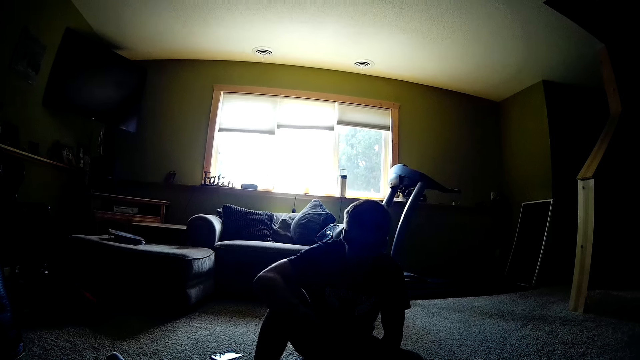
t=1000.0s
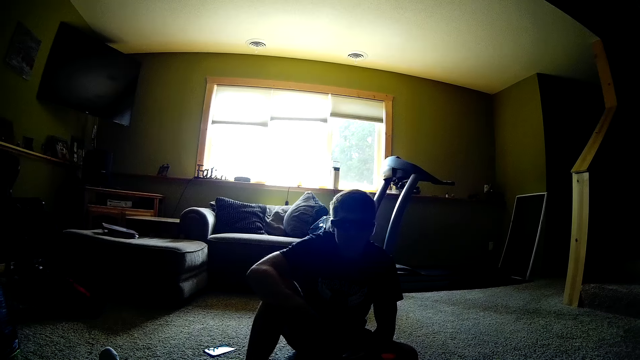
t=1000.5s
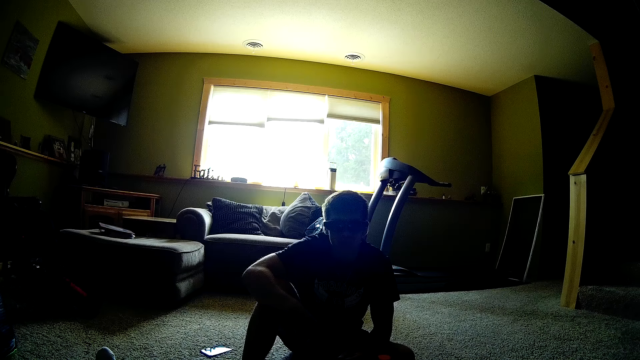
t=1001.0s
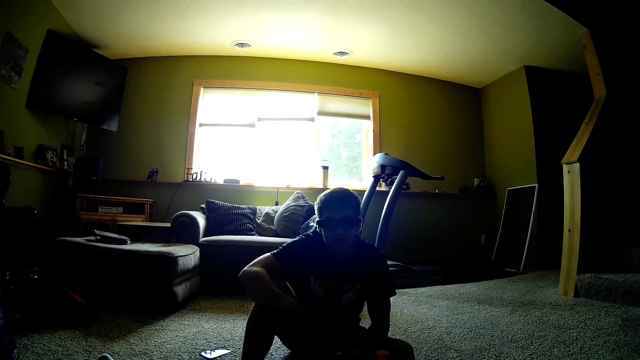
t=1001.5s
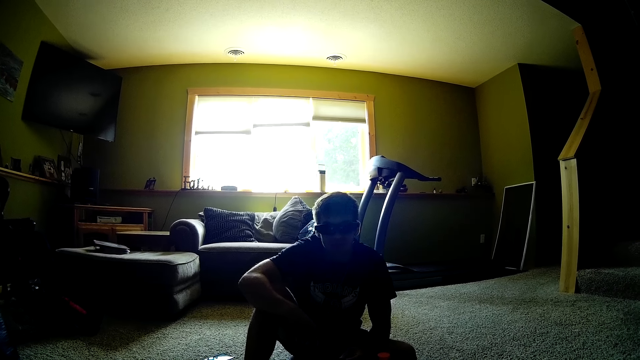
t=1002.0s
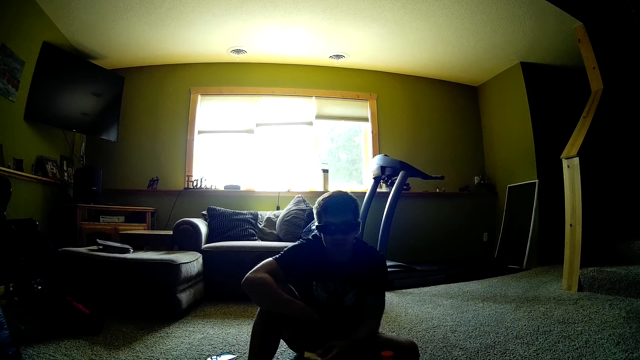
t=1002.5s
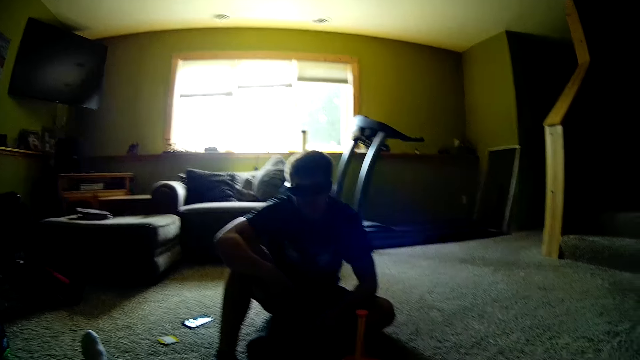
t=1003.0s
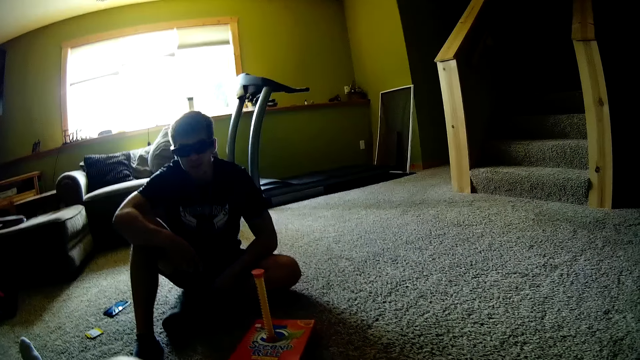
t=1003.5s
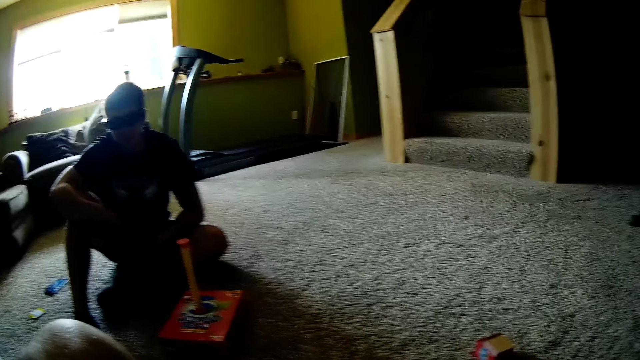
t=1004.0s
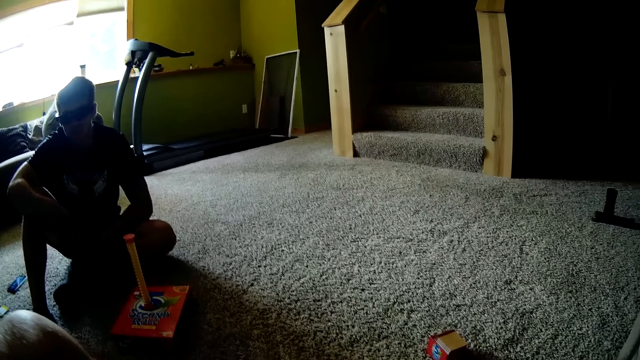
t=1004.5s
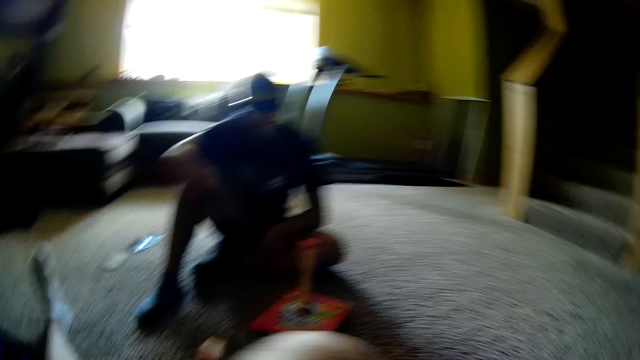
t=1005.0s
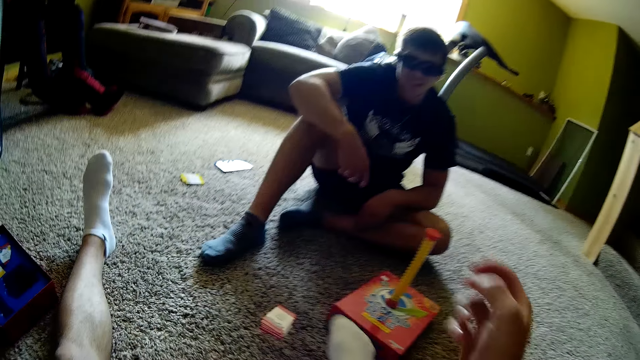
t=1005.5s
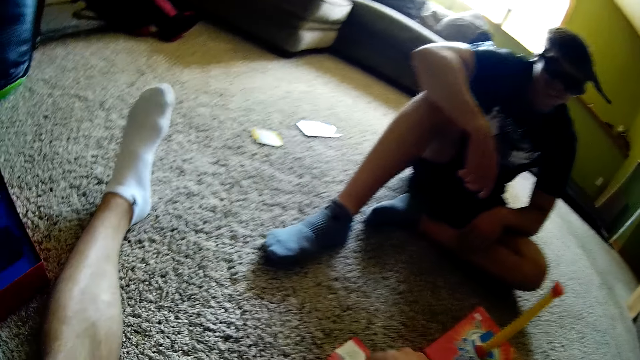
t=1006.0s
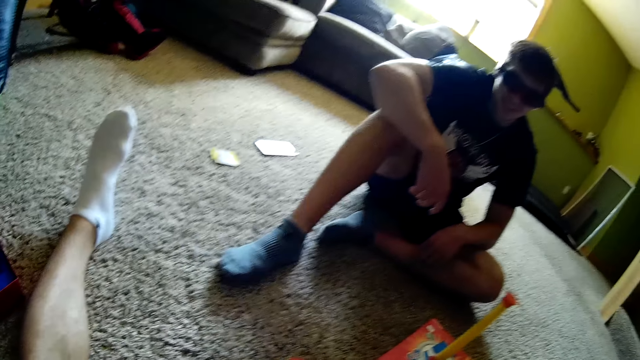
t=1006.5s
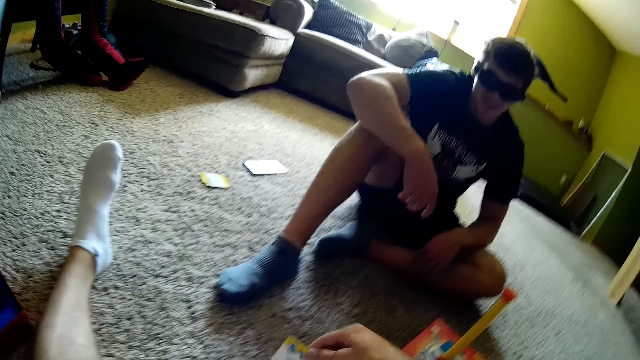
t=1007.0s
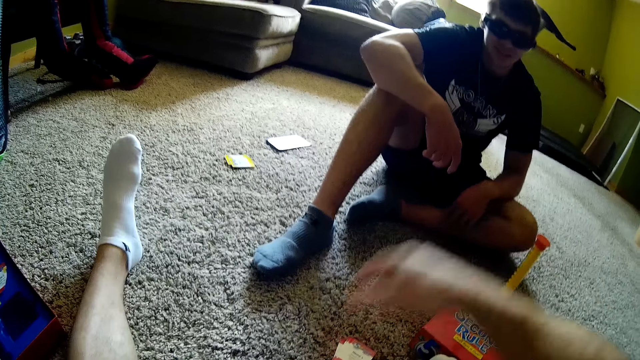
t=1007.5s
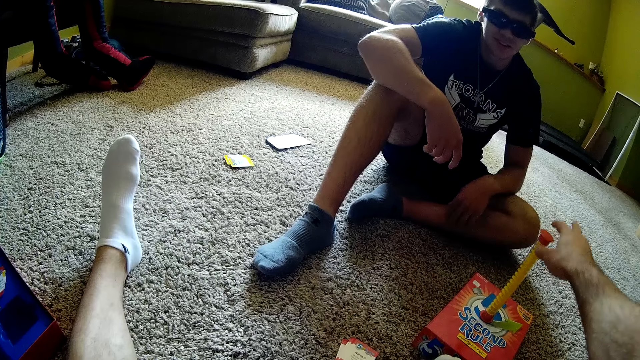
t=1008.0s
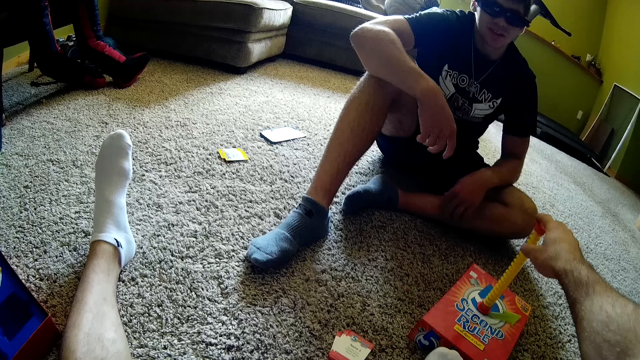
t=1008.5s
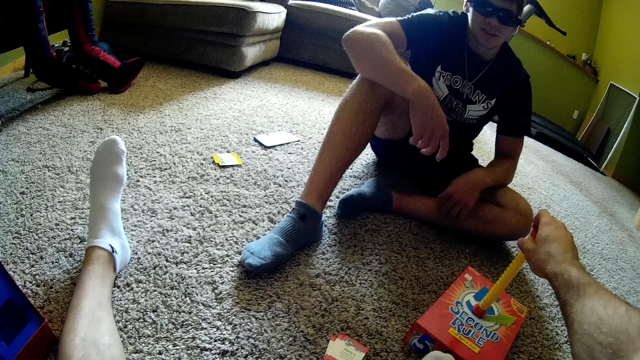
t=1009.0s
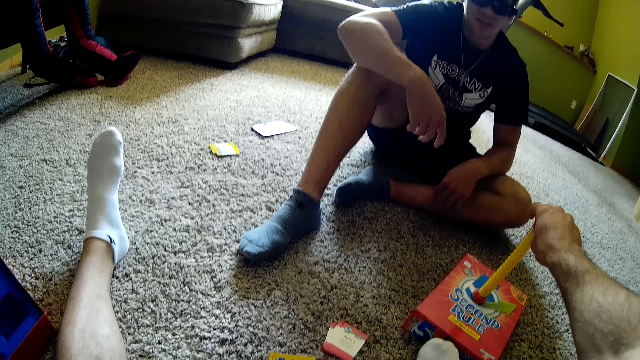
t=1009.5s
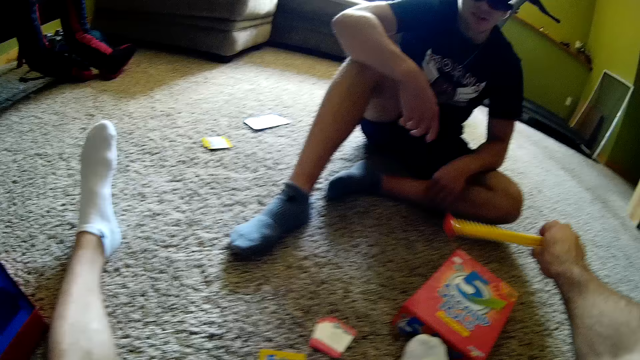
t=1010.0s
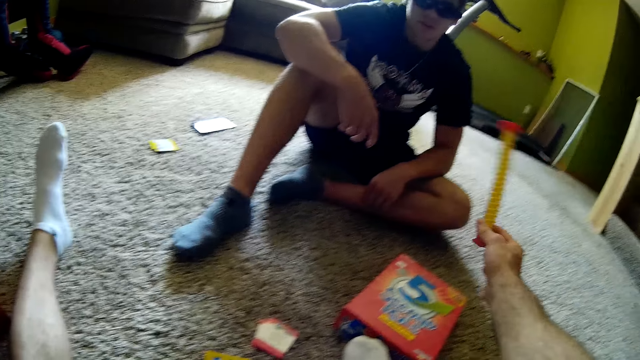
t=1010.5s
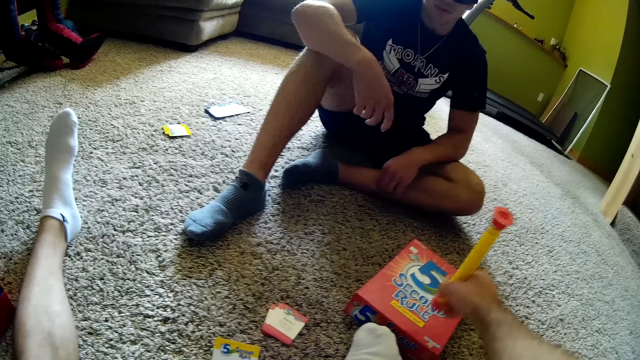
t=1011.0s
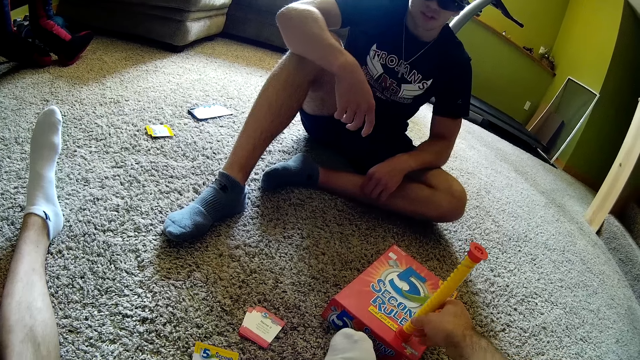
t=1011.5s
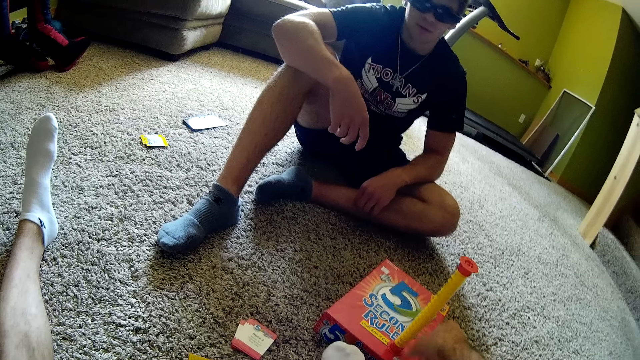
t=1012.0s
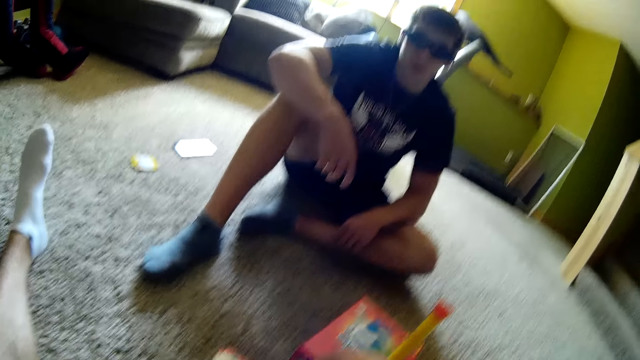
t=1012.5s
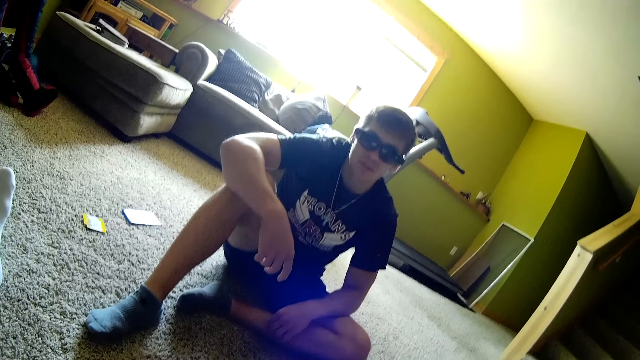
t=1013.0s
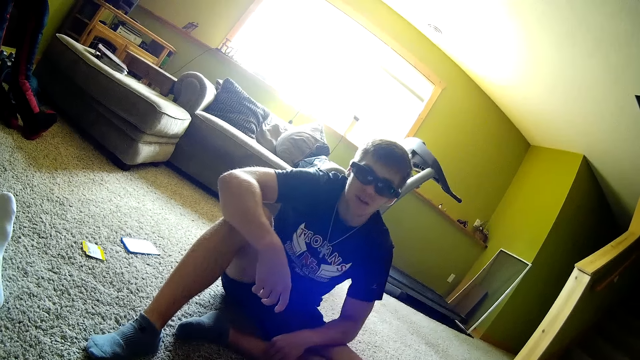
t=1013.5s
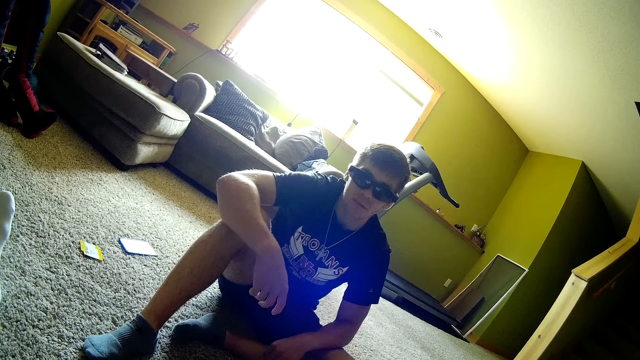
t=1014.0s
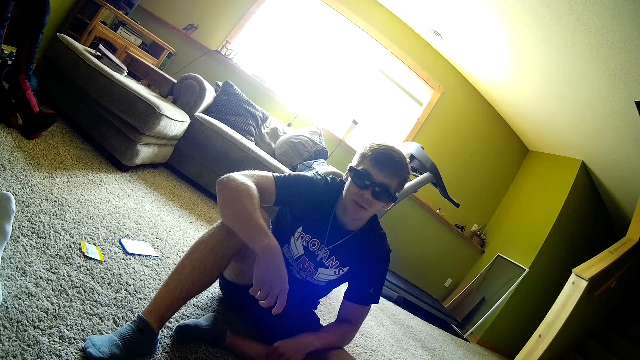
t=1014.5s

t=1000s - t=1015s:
A person throws the card. The camera wearer takes the card. They hold the tube and ask the question. They turn the tube. The person replies to the question.

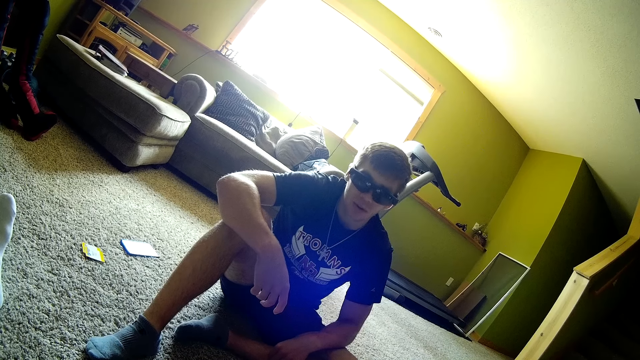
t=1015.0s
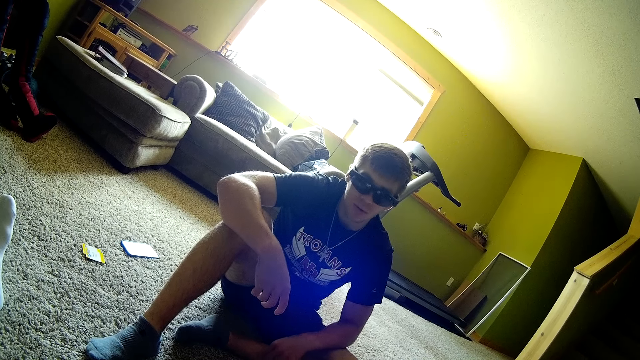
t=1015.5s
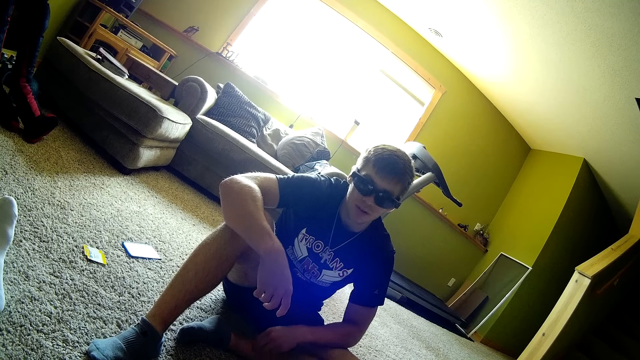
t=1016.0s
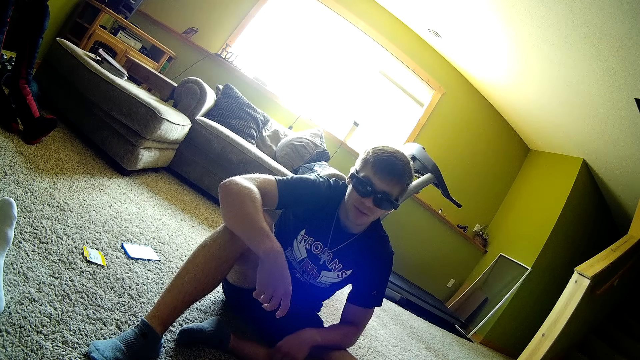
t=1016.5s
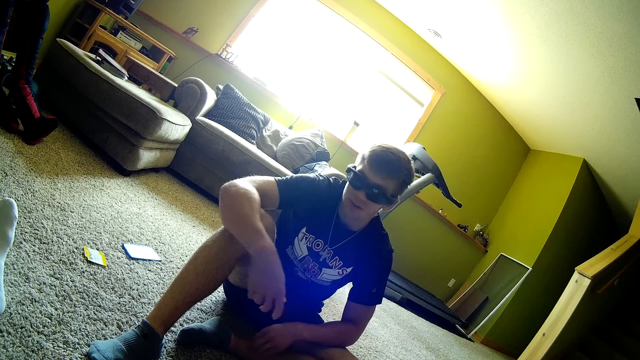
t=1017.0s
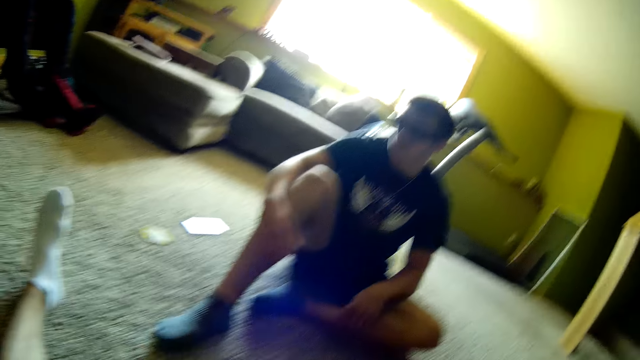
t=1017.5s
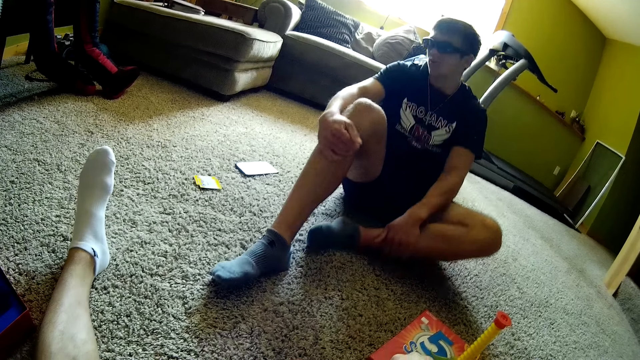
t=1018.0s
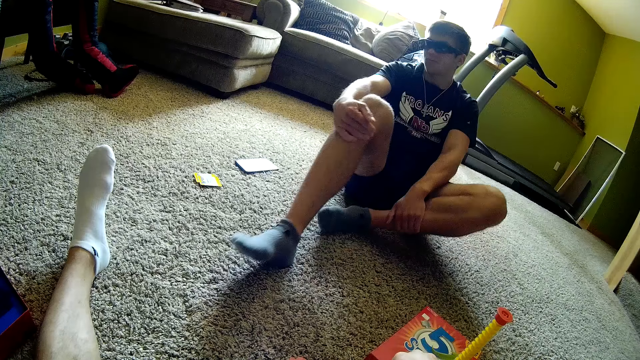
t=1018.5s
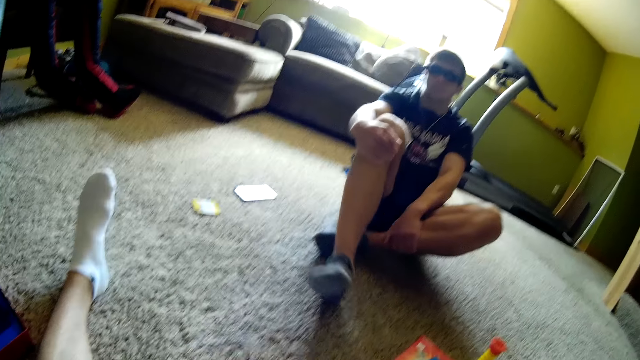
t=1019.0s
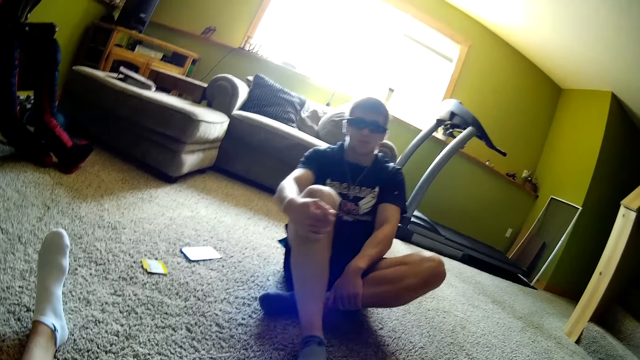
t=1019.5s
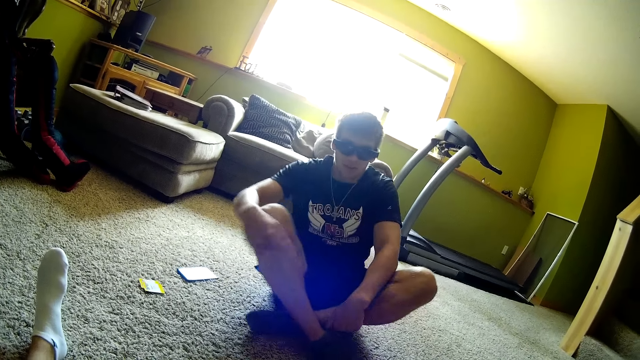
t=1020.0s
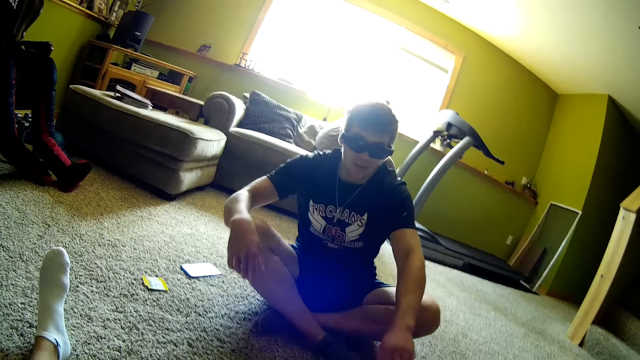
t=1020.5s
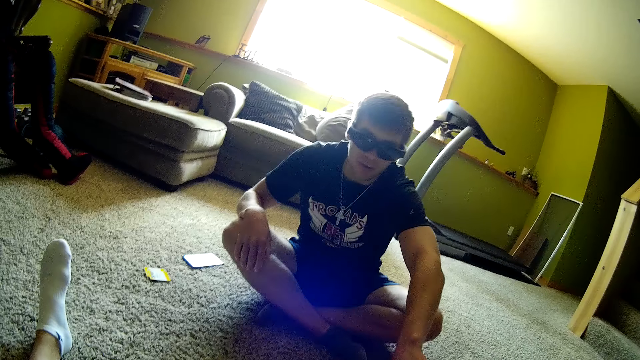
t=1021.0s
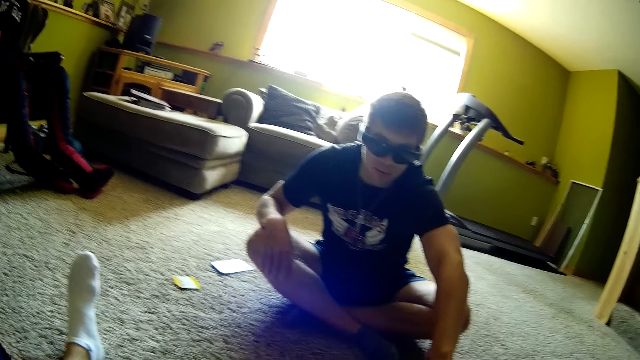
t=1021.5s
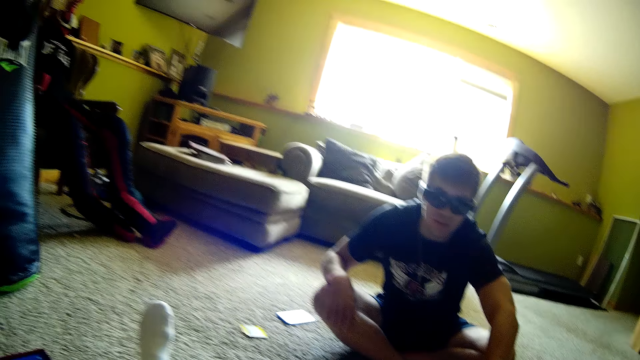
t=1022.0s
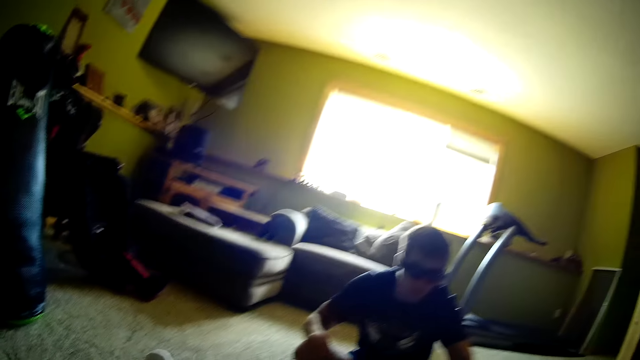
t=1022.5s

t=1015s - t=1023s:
The camera wearer talks. A person crosses his legs. The camera wearer looks around.
